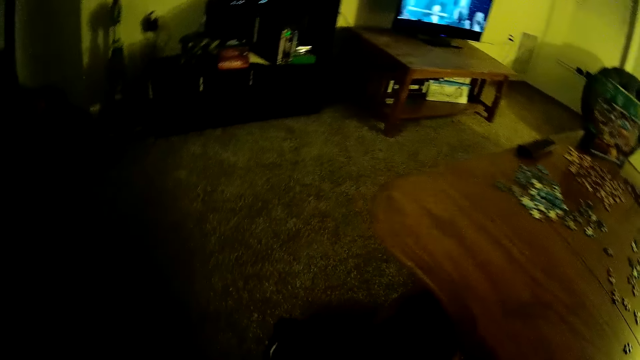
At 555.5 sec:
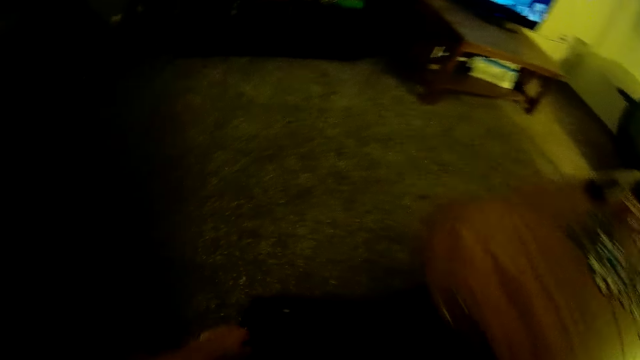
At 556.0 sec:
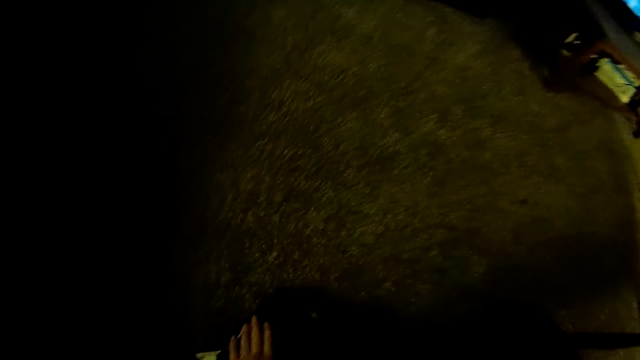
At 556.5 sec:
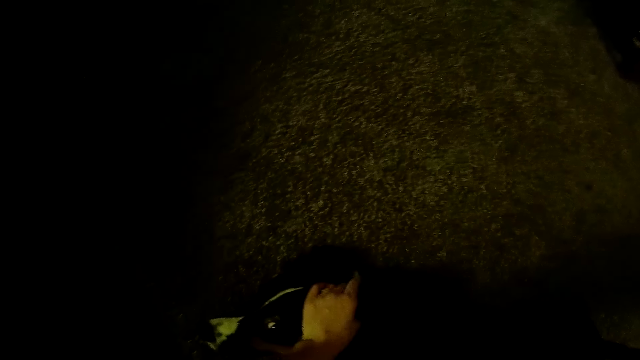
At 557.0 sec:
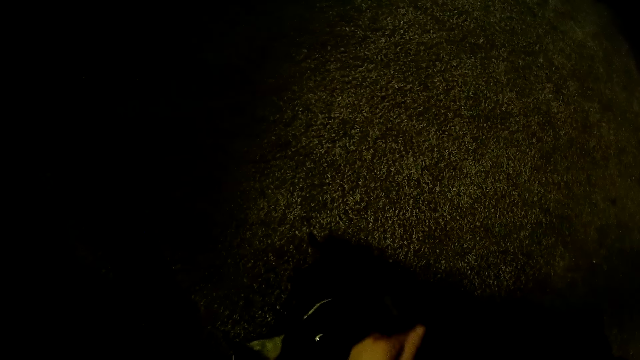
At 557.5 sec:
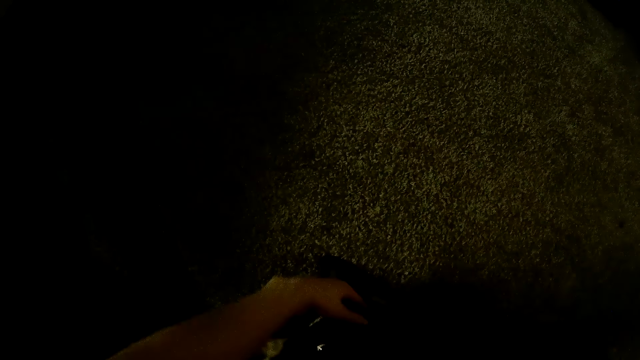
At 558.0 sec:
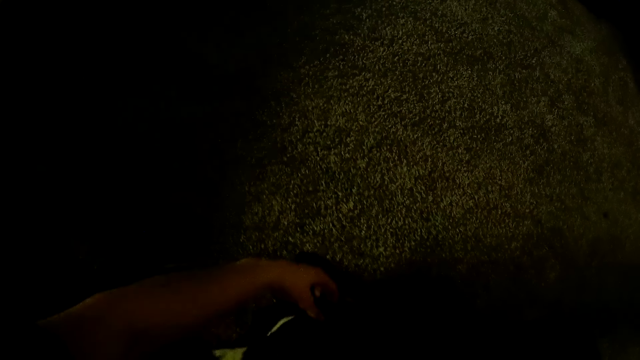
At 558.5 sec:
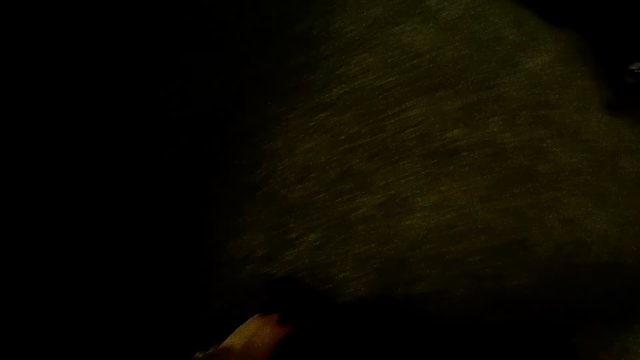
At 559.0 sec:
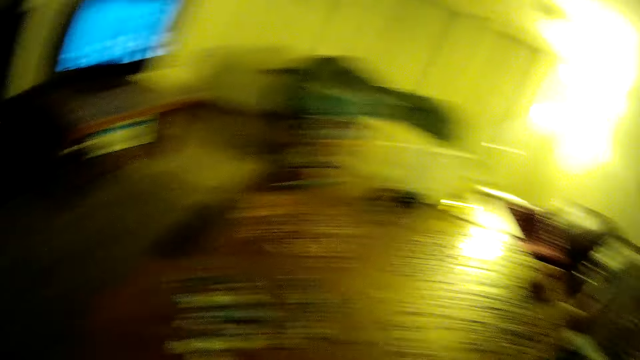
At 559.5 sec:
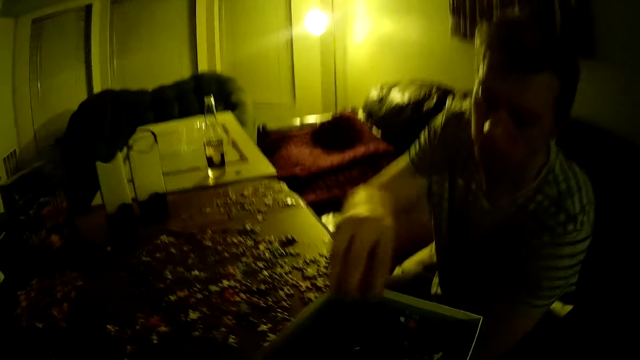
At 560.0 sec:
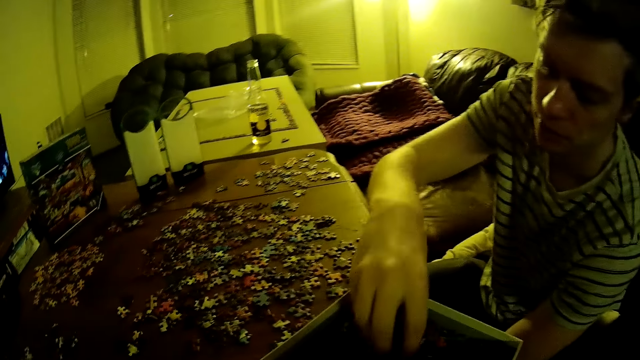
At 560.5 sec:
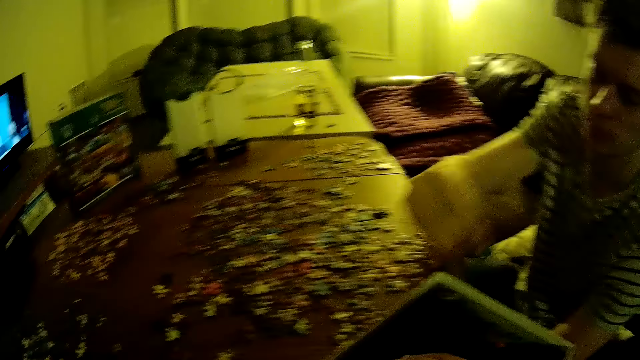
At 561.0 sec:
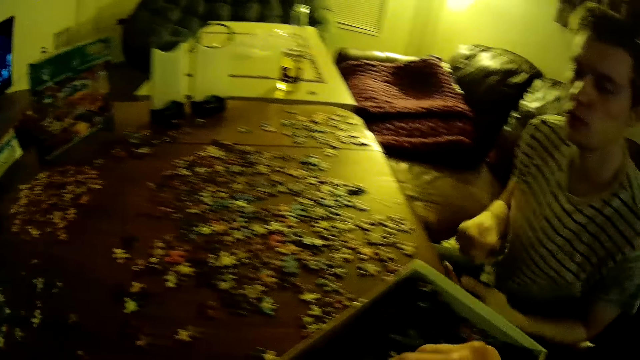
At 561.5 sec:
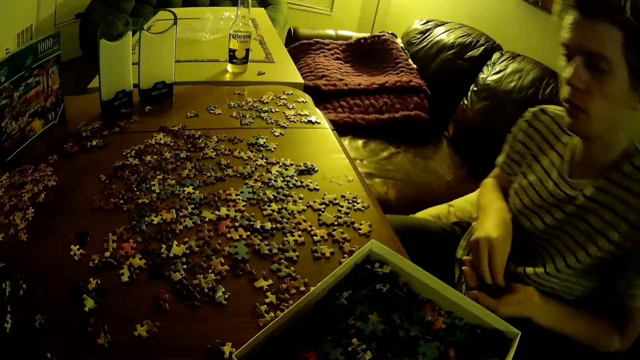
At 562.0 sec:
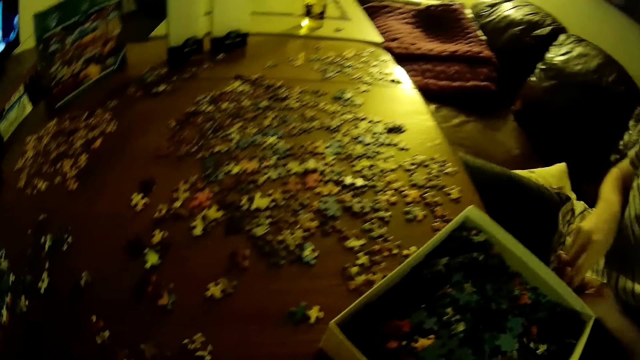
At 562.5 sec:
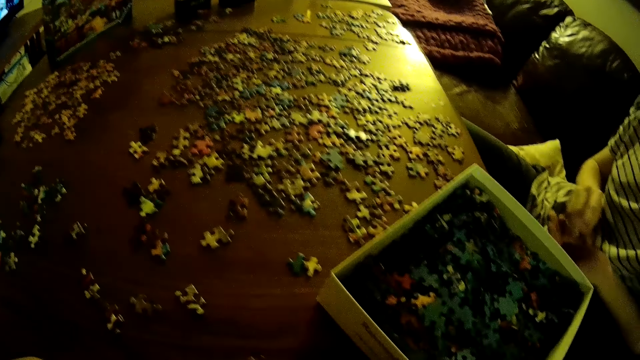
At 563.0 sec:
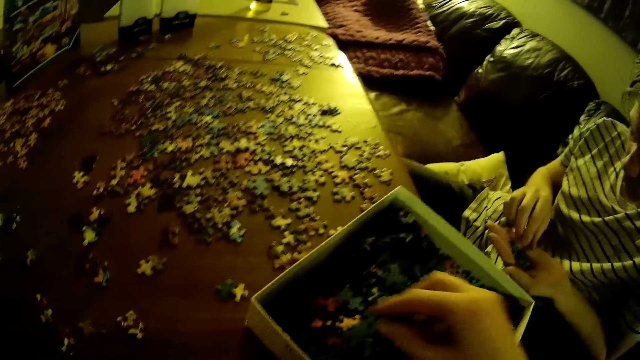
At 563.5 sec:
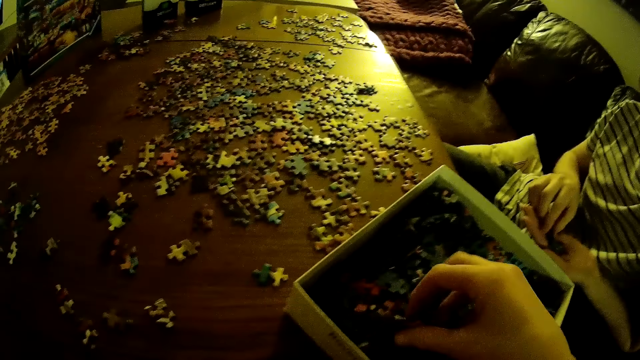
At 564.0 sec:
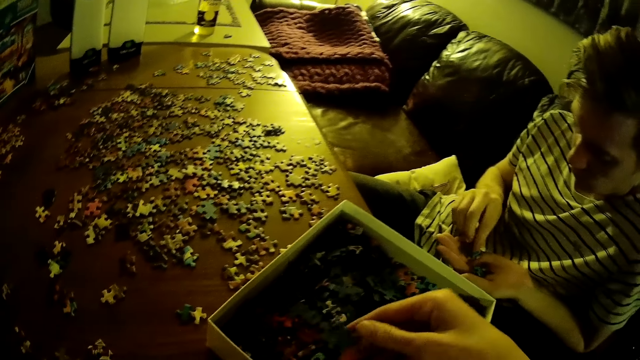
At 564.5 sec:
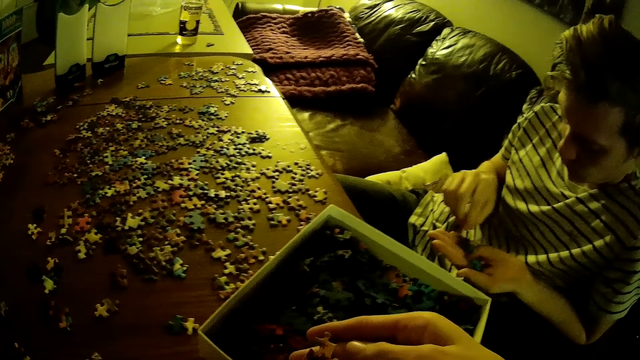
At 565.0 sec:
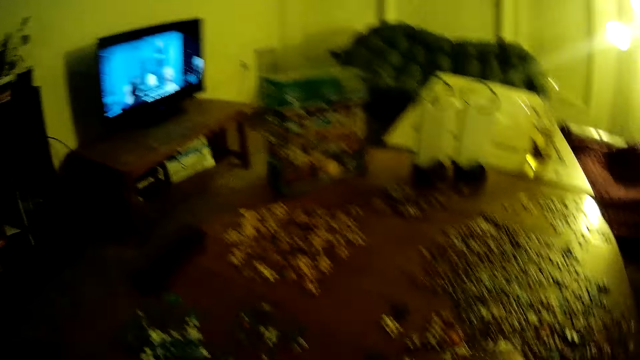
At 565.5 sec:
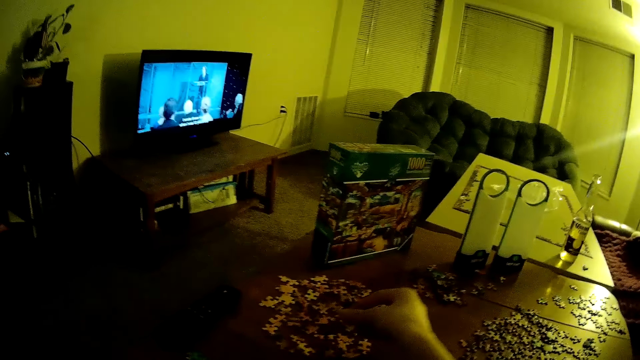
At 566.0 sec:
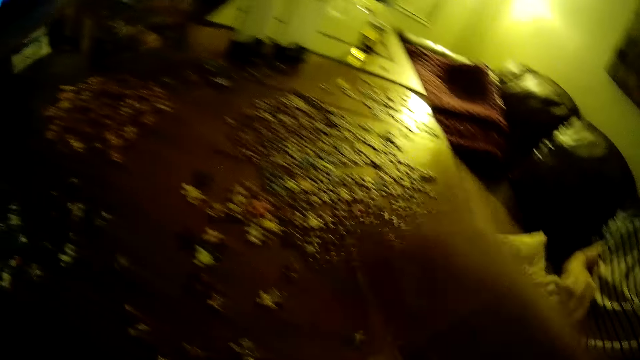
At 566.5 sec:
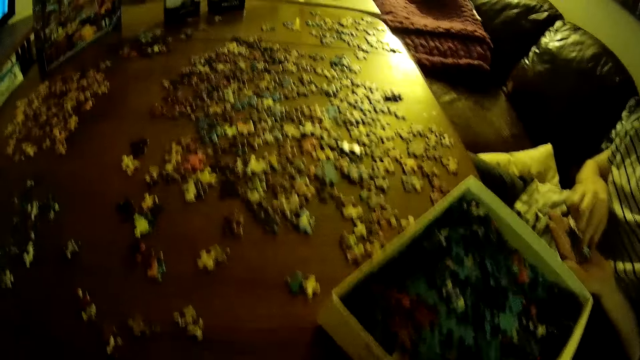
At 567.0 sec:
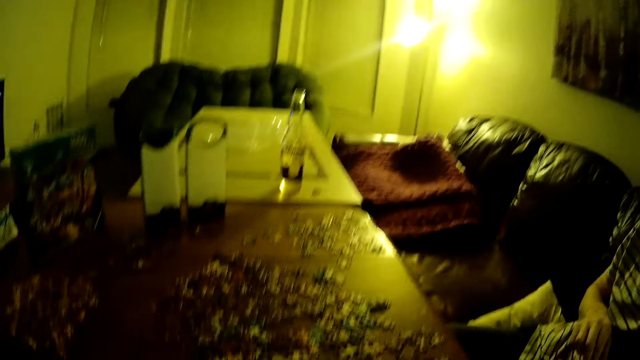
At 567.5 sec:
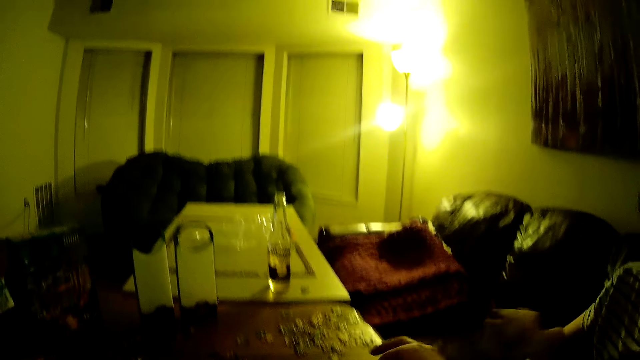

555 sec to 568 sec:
The camera wearer touches the cat. They look around. A man assembles the jigsaw puzzle. The man takes puzzles from the box. The camera wearer holds puzzles on the hand. They put puzzles on the table and assemble the jigsaw puzzle.

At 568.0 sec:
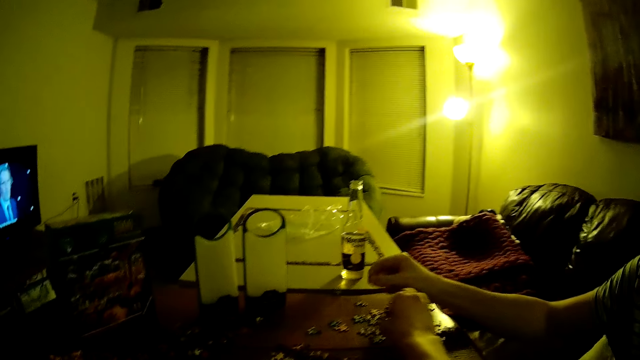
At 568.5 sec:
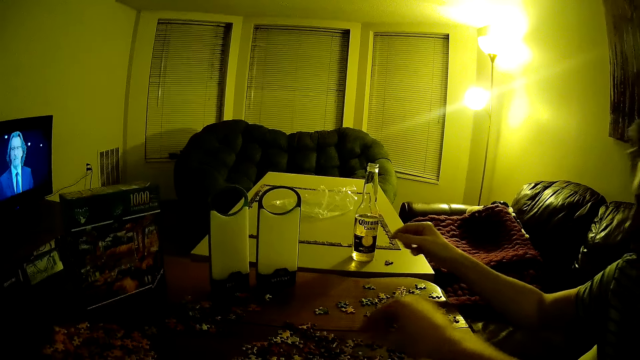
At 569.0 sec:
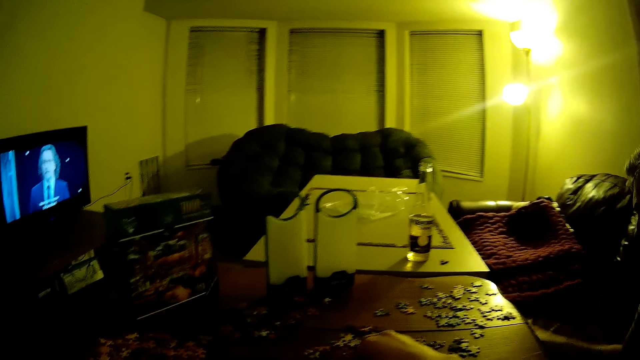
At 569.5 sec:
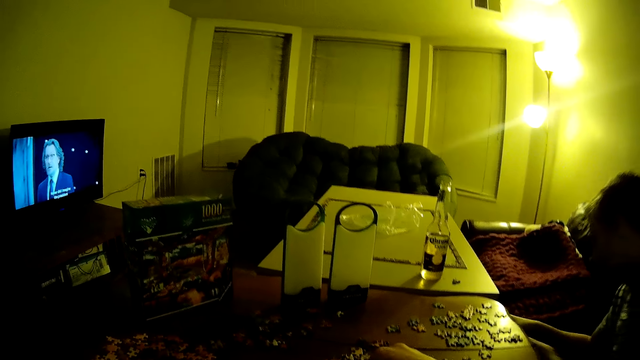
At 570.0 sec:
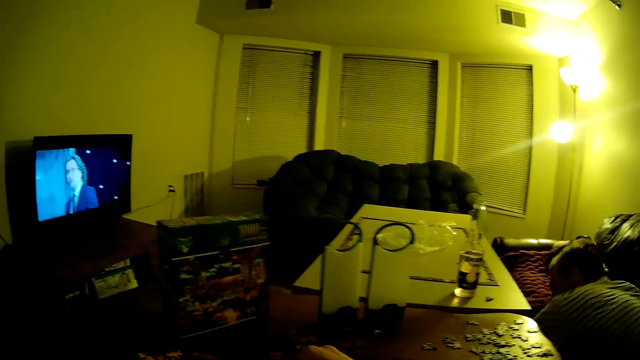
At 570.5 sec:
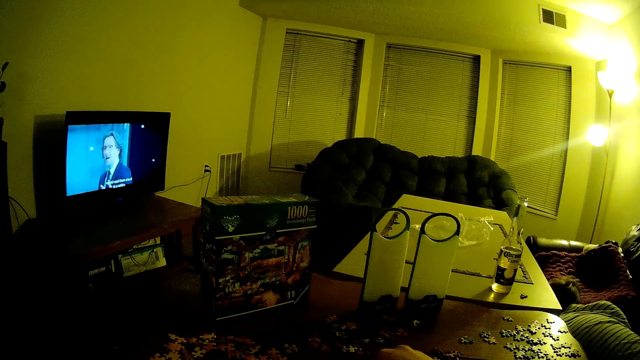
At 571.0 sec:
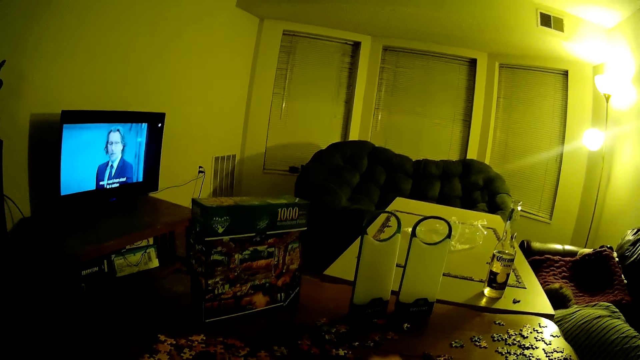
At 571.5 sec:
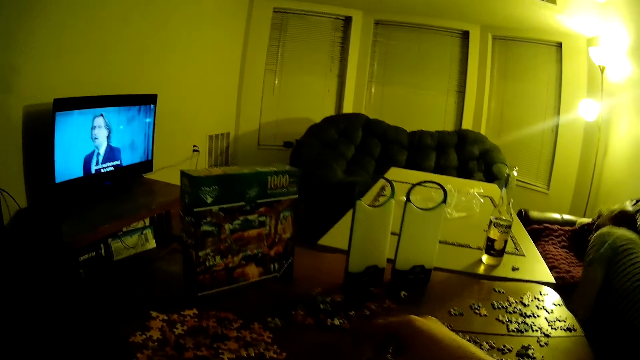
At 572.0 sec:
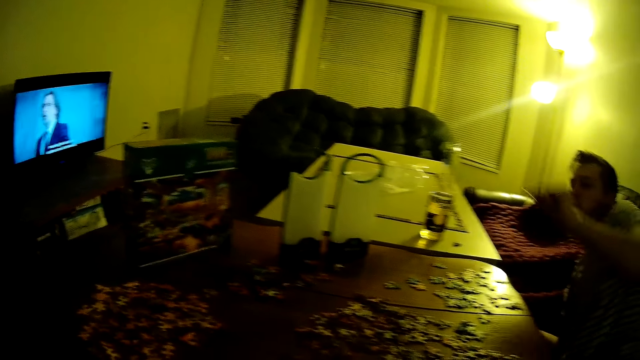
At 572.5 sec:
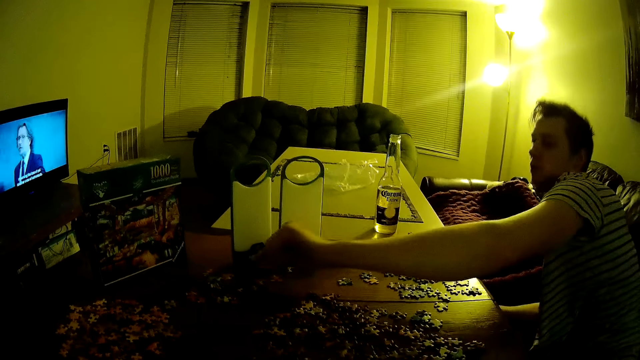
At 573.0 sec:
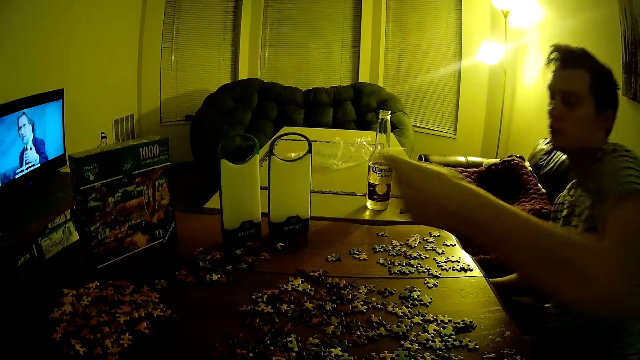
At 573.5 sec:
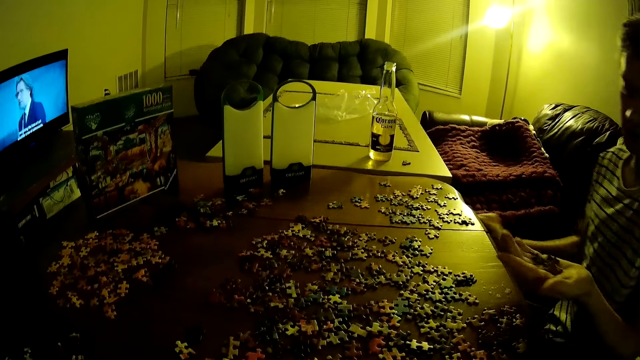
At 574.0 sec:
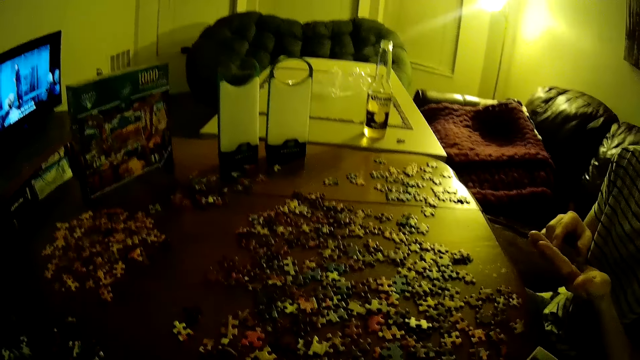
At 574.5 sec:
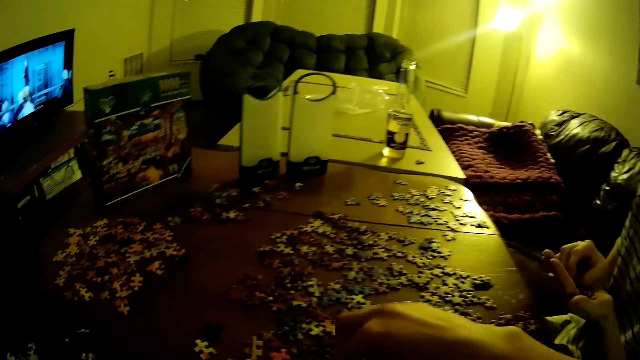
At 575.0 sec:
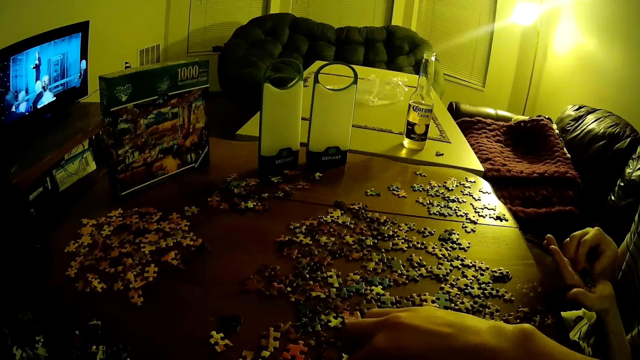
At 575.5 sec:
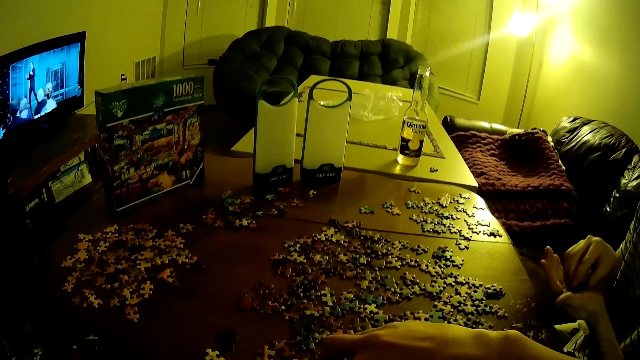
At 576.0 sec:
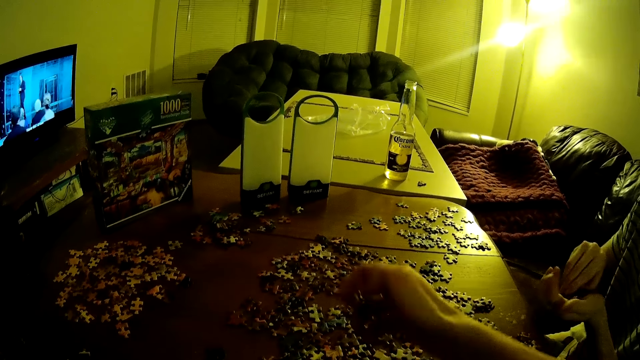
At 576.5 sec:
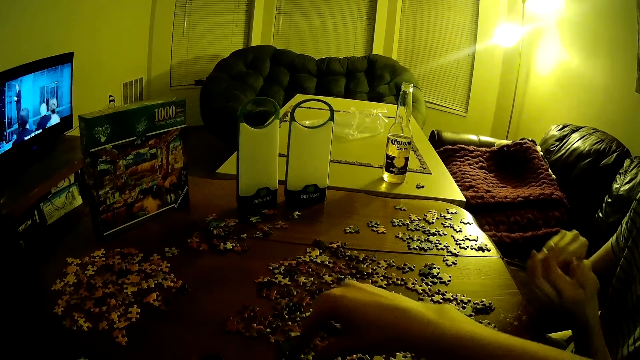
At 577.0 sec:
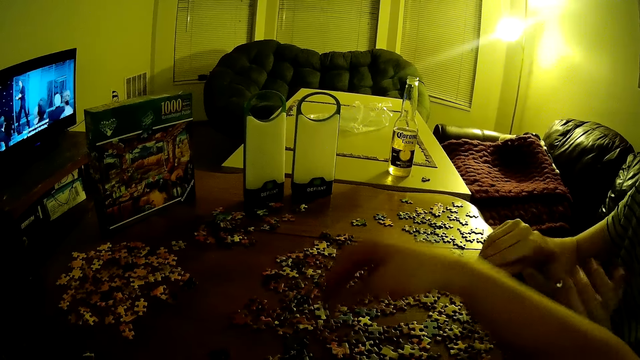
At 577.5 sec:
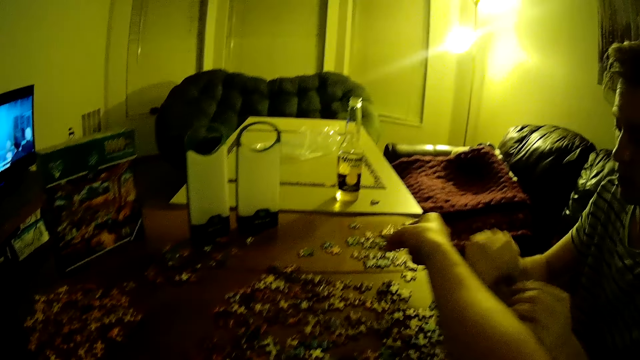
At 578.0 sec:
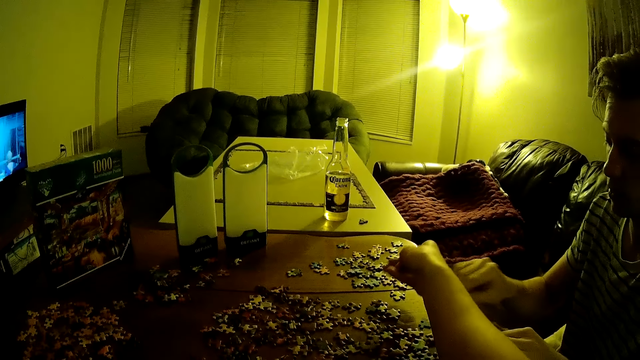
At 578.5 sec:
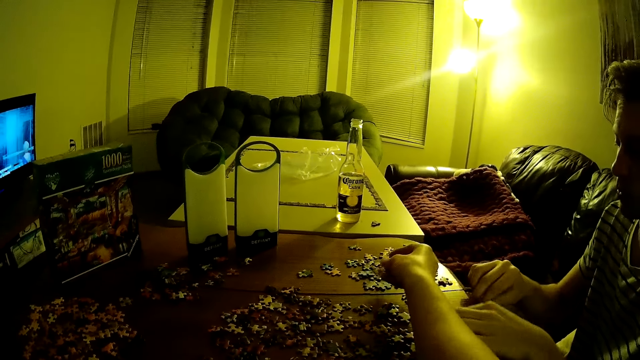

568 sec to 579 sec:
A man assembles the jigsaw puzzle. The man bends and puts a puzzle on the table. The camera wearer moves puzzles on the table.
